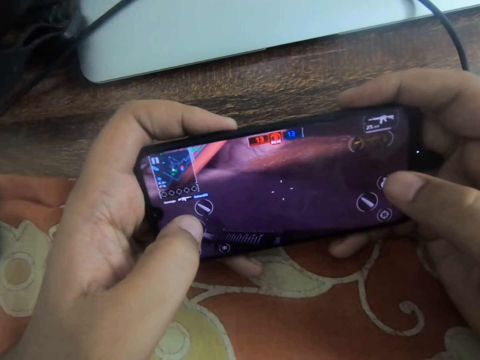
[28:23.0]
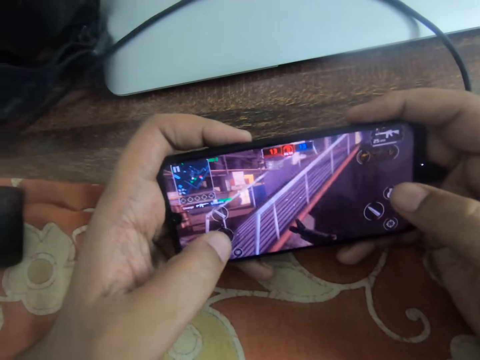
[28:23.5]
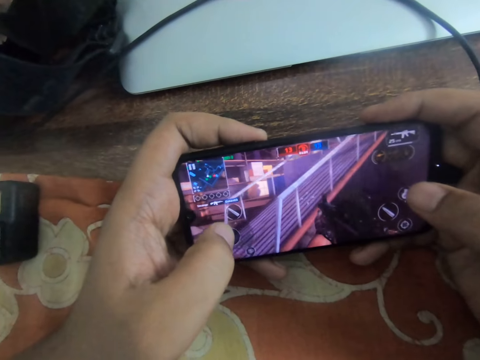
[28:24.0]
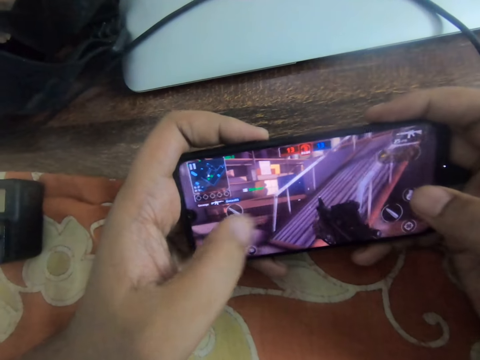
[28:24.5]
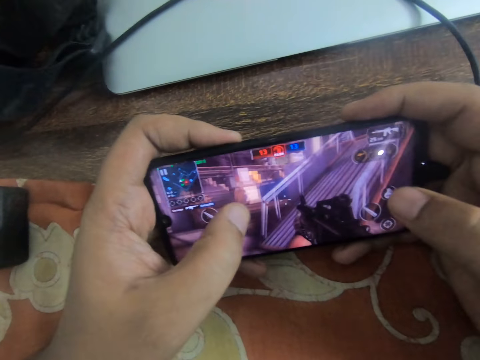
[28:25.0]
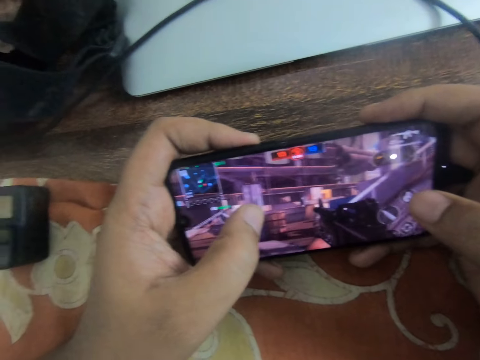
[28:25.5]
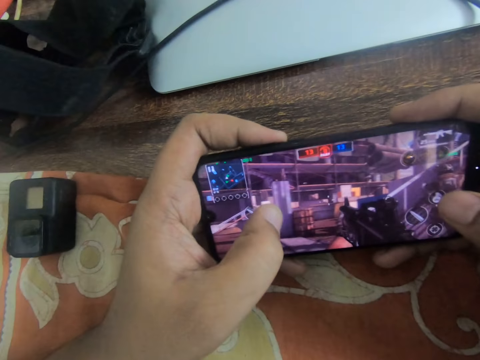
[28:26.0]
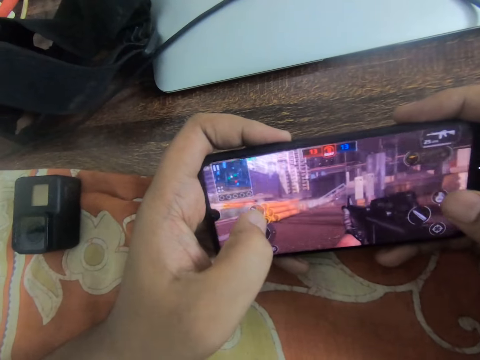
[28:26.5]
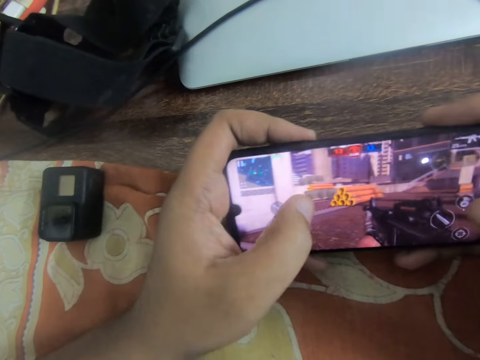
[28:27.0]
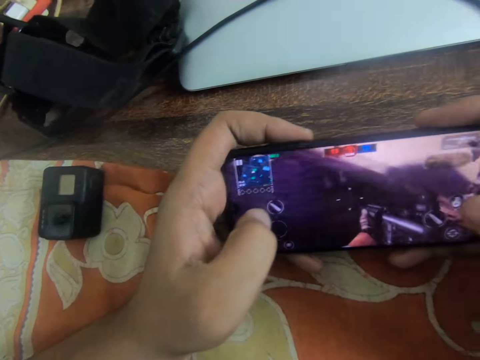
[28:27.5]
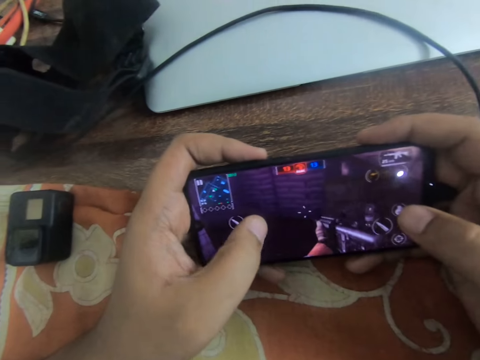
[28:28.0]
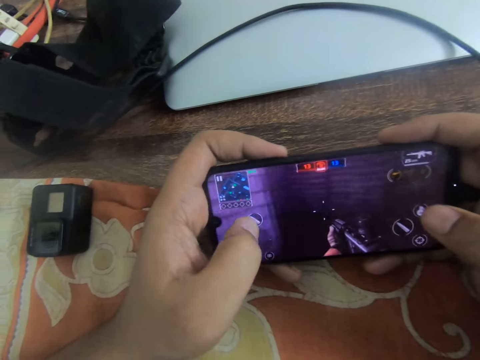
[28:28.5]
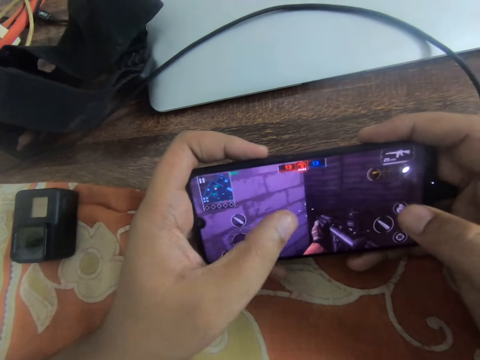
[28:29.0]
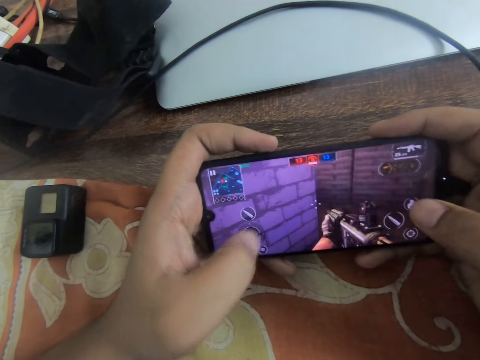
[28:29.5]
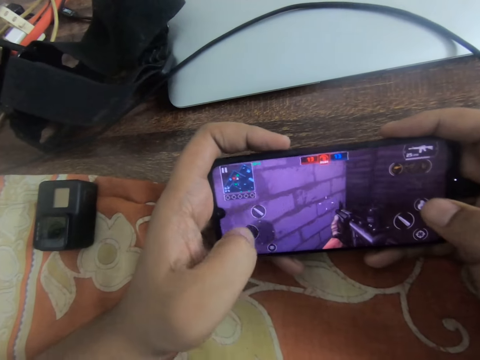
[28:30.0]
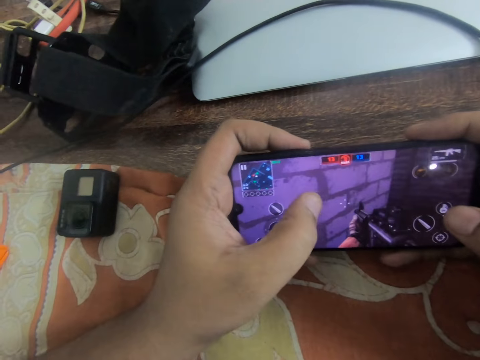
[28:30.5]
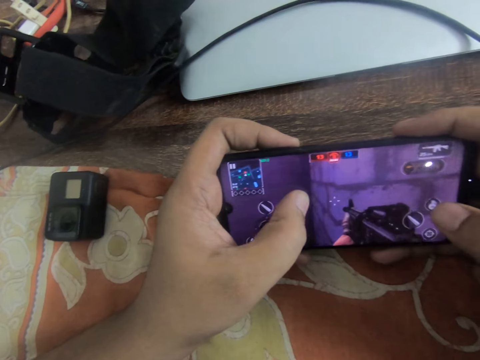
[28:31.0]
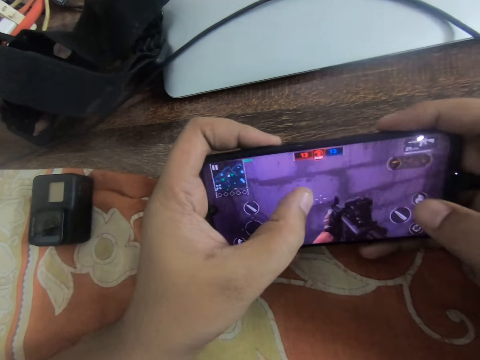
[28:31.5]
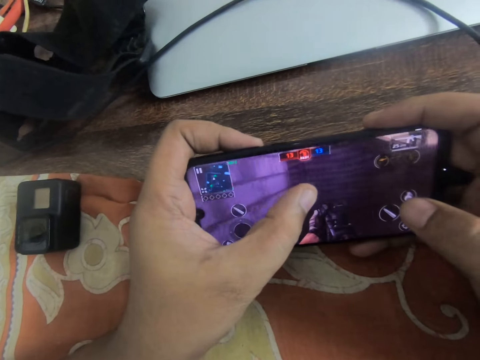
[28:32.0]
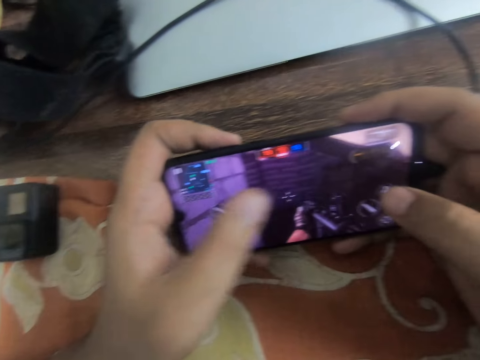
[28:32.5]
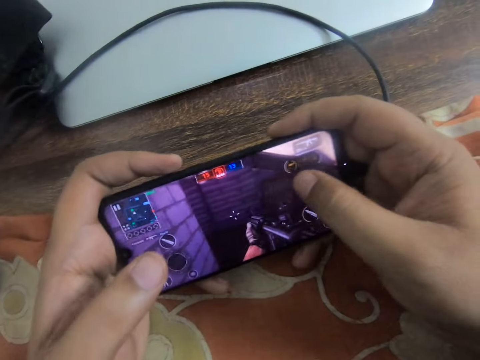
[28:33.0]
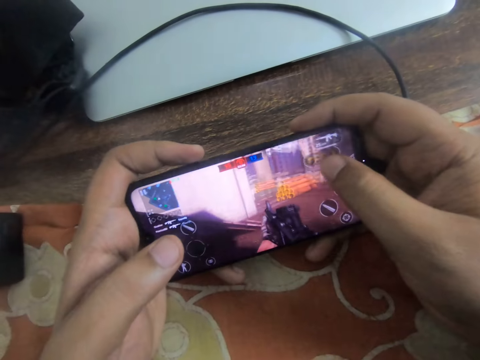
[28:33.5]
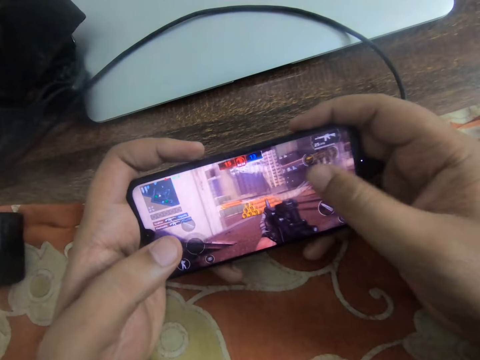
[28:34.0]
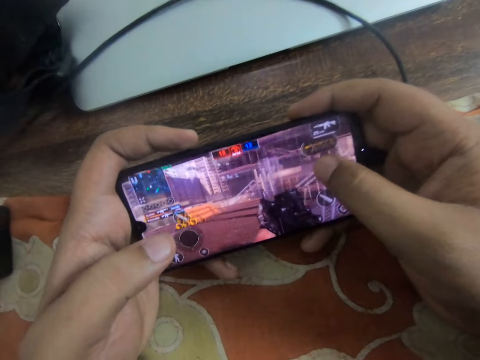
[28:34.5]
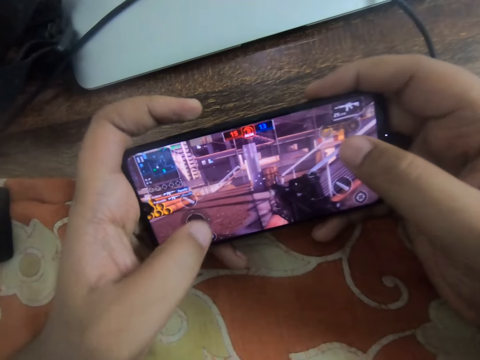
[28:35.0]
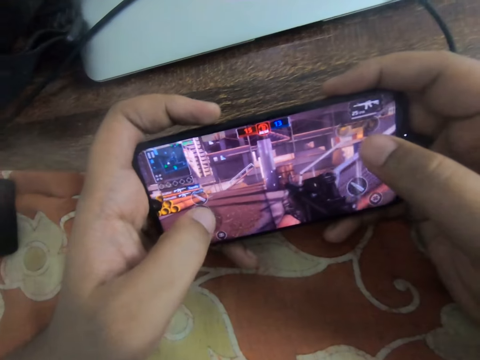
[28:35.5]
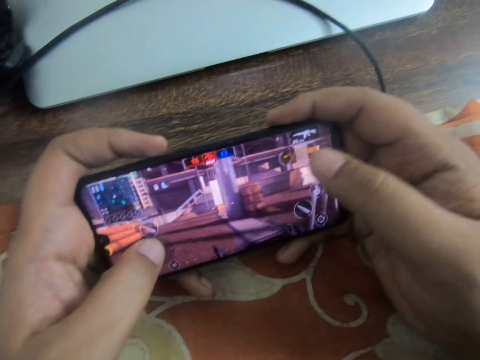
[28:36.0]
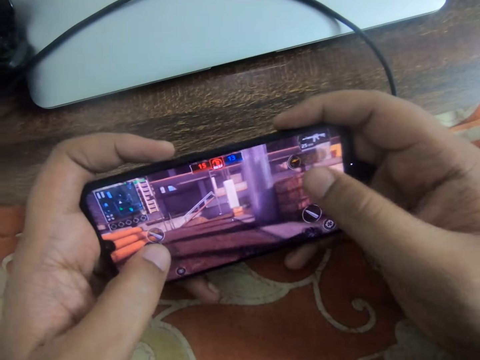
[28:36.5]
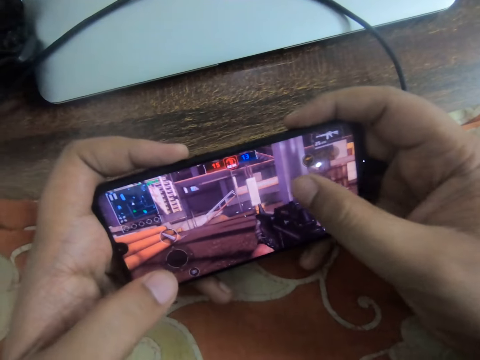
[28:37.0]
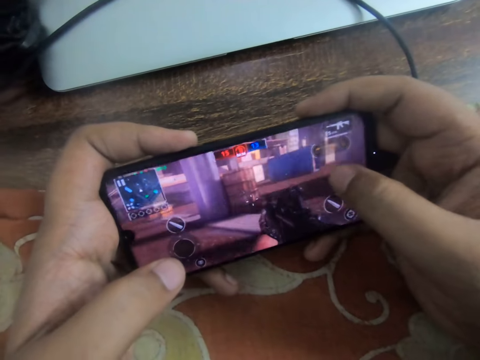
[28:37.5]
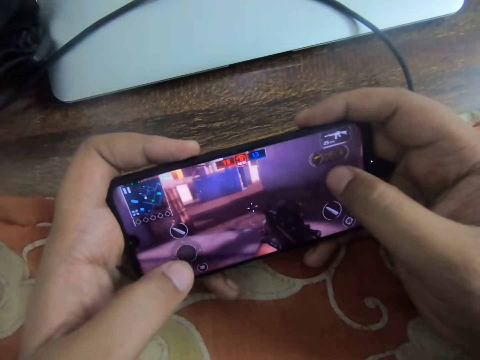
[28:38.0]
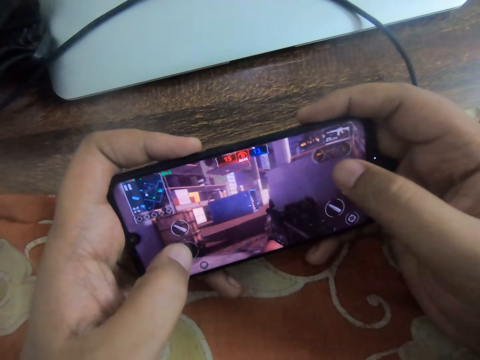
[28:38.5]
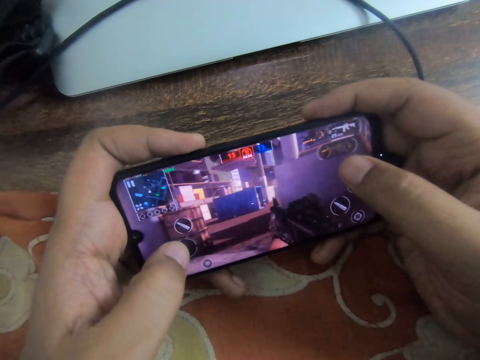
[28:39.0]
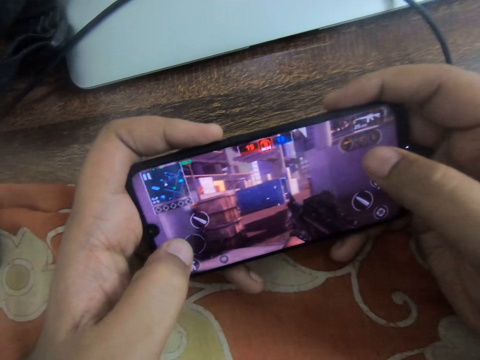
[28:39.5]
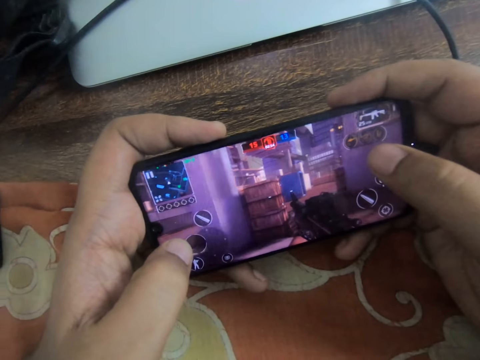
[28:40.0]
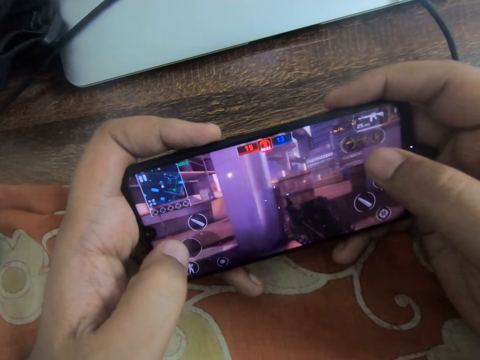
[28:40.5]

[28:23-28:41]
The camera wearer slides his left thumb on the screen. He slides his left thumb on the screen repeatedly. He slides his right thumb on the screen. He slides his left thumb on the screen. He slides his right thumb on the screen. He slides his left thumb on the screen.

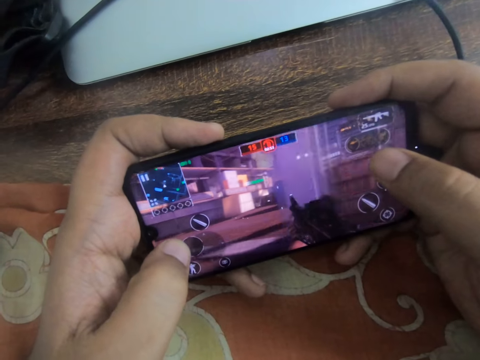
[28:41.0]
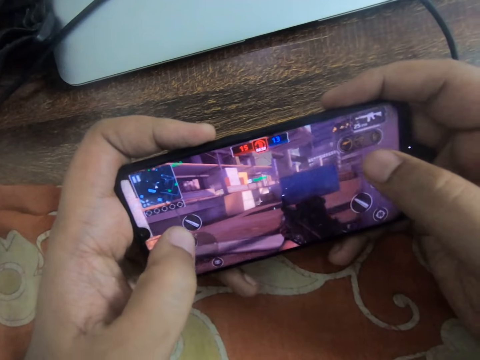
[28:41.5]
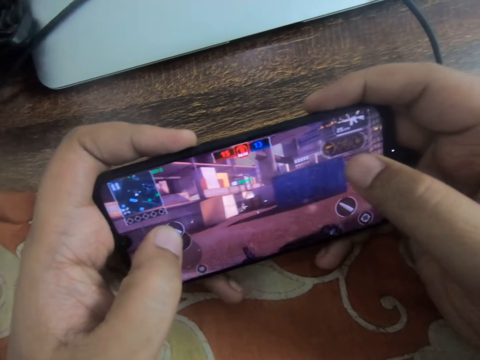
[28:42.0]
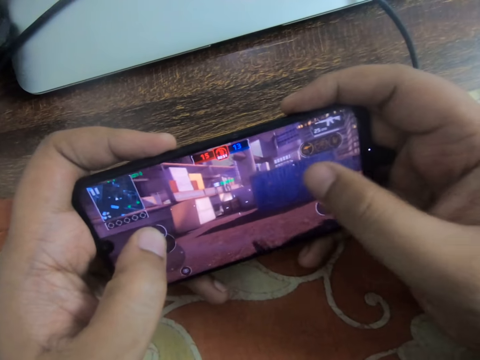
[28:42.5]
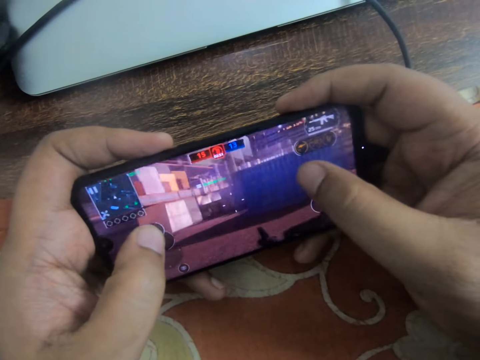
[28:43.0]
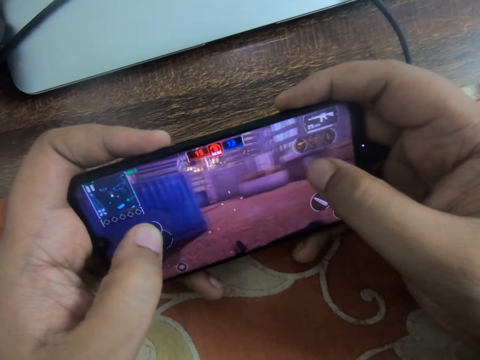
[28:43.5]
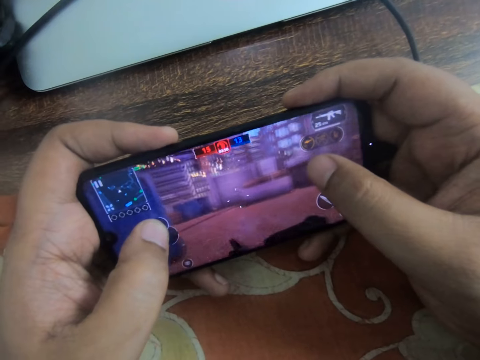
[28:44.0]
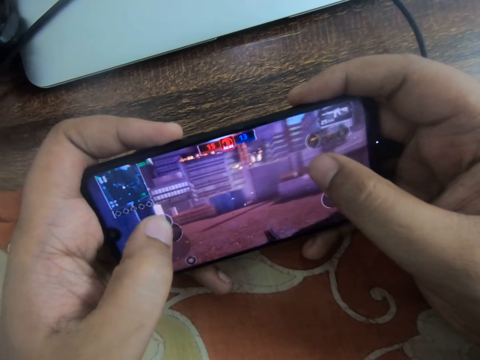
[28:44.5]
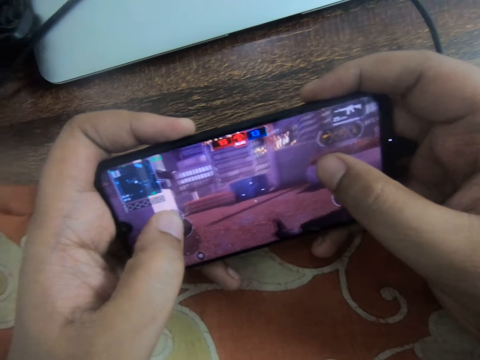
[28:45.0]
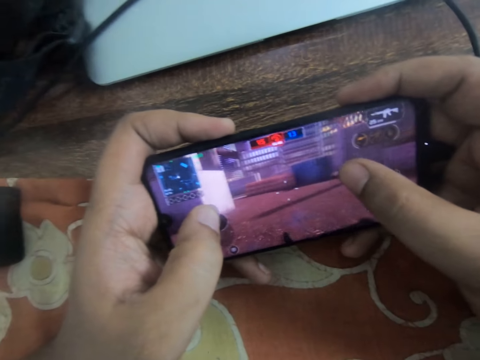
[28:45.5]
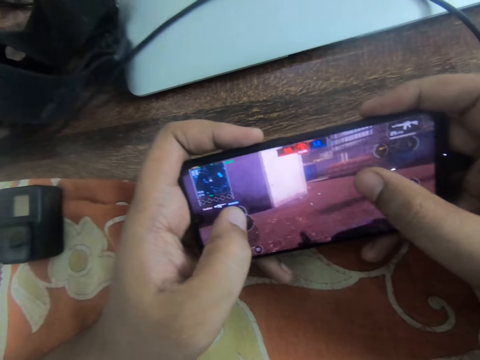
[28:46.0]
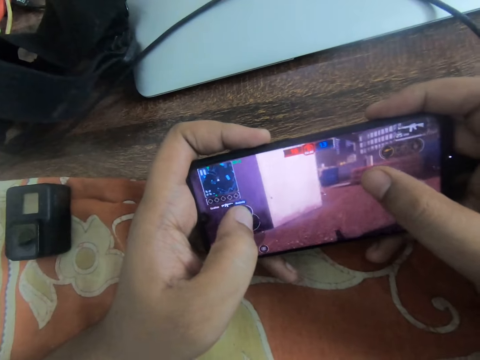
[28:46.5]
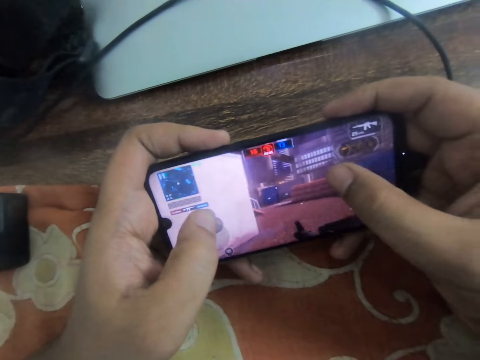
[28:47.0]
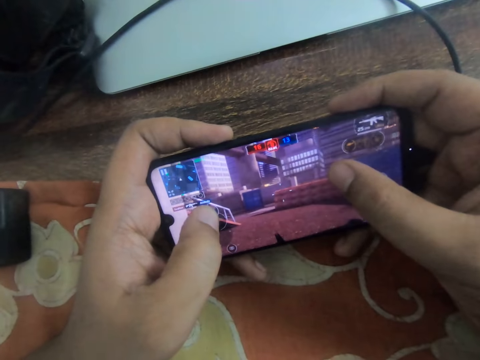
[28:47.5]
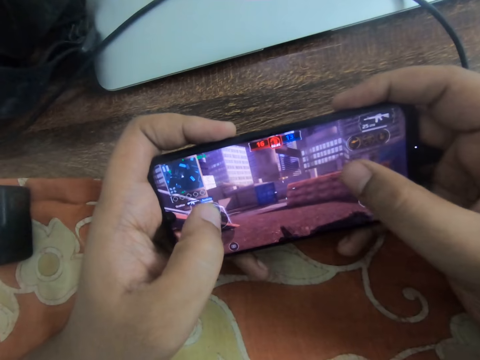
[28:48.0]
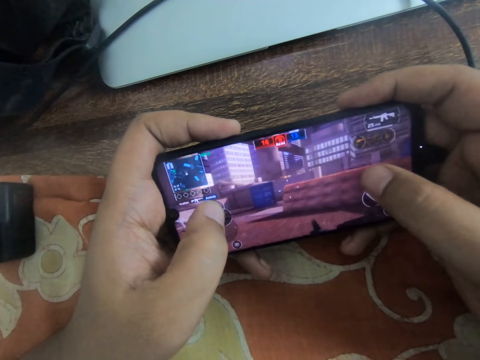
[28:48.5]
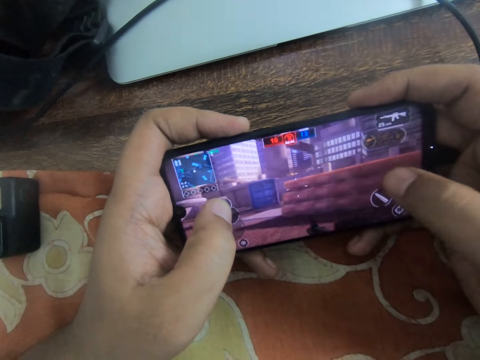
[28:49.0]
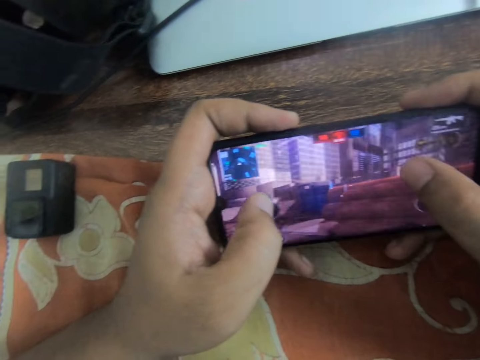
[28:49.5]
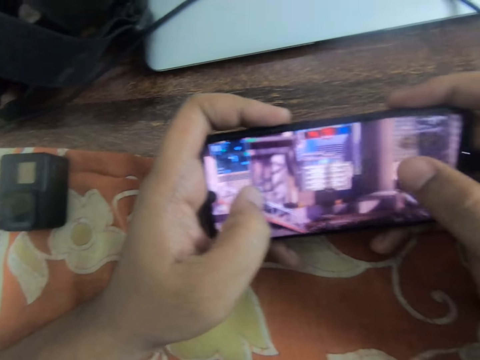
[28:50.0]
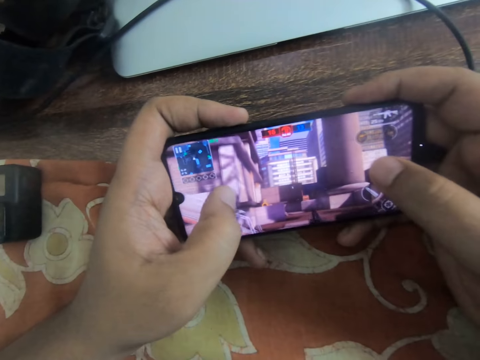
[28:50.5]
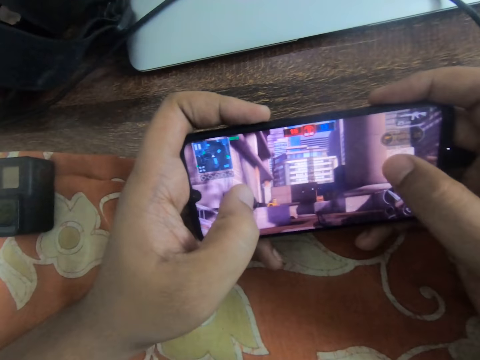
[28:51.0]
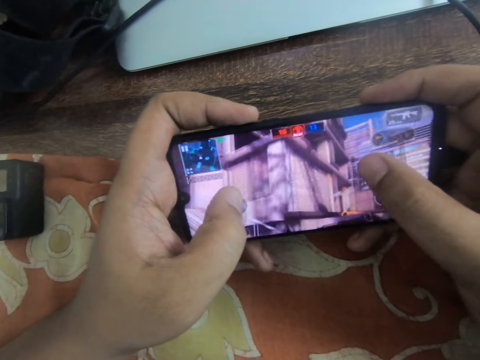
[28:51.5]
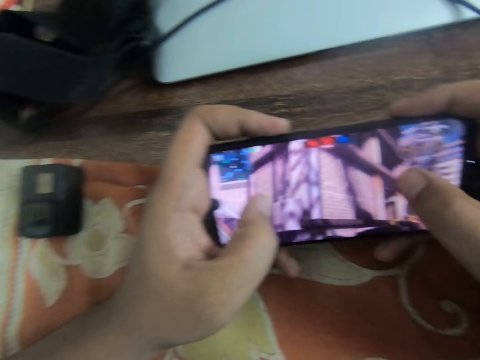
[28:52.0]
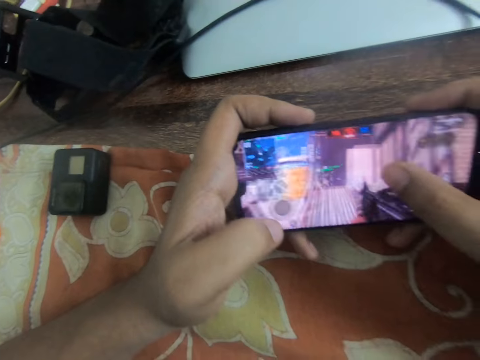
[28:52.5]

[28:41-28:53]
The camera wearer slides his right thumb on the screen. He slides his right thumb on the screen repeatedly.
